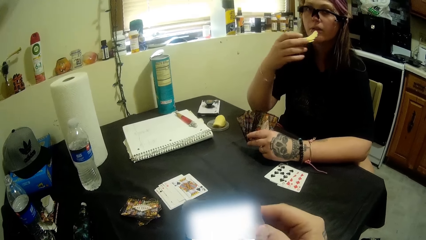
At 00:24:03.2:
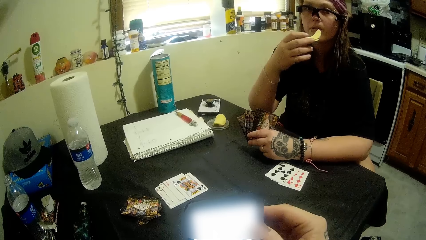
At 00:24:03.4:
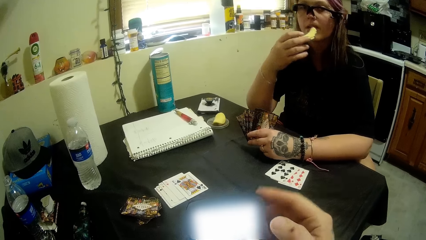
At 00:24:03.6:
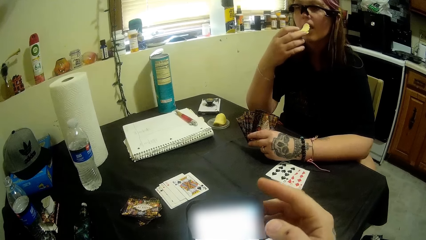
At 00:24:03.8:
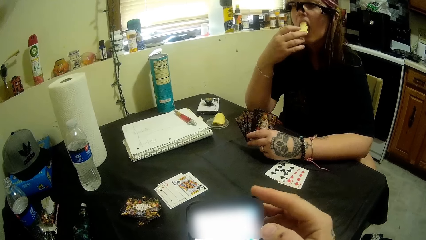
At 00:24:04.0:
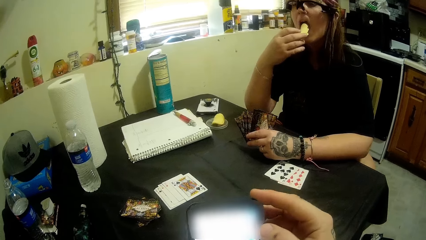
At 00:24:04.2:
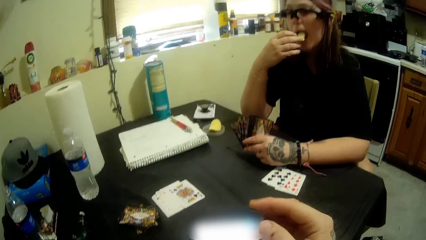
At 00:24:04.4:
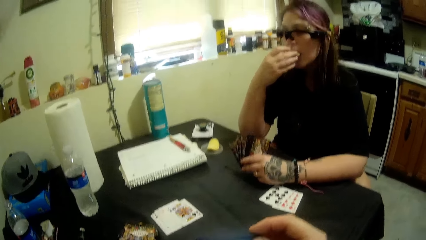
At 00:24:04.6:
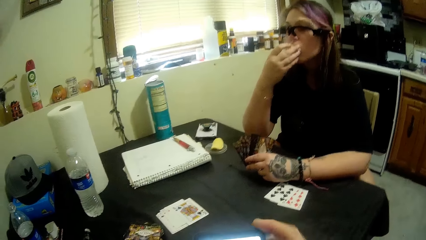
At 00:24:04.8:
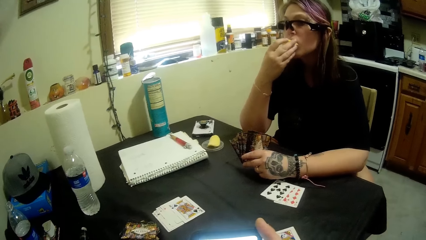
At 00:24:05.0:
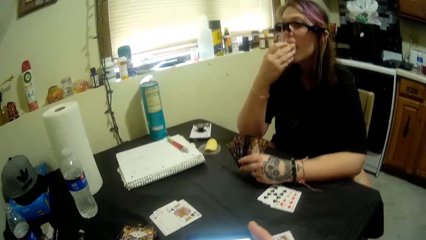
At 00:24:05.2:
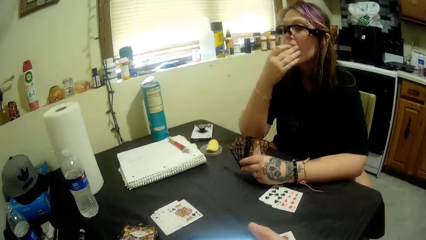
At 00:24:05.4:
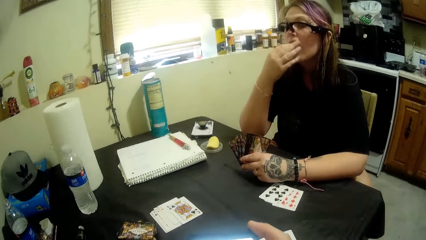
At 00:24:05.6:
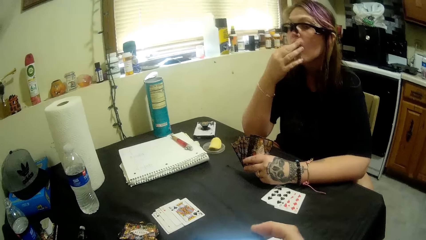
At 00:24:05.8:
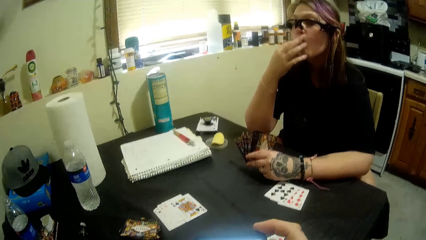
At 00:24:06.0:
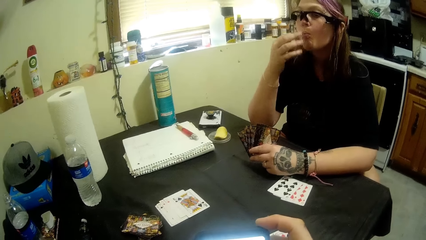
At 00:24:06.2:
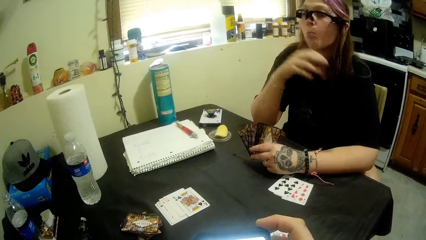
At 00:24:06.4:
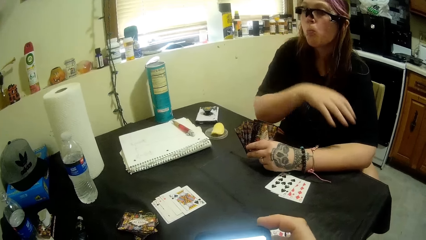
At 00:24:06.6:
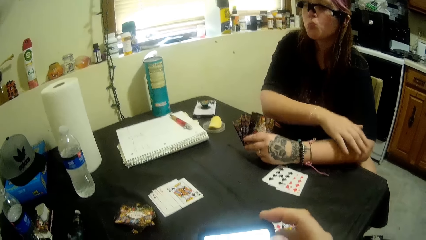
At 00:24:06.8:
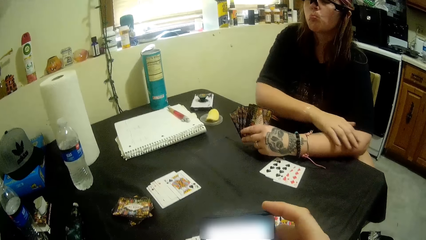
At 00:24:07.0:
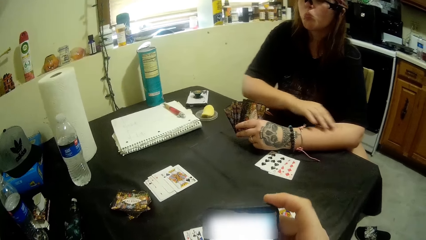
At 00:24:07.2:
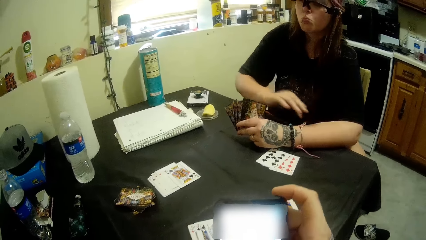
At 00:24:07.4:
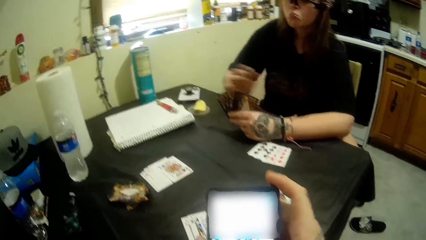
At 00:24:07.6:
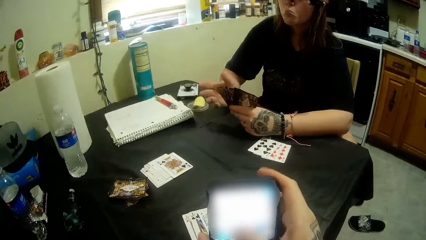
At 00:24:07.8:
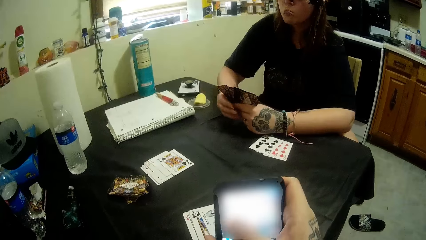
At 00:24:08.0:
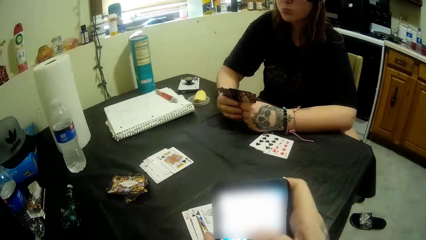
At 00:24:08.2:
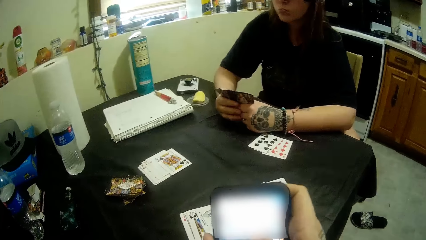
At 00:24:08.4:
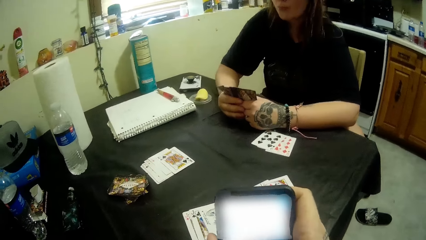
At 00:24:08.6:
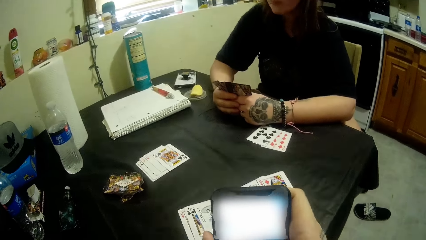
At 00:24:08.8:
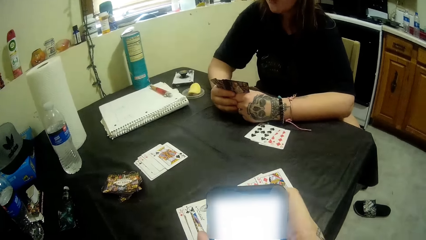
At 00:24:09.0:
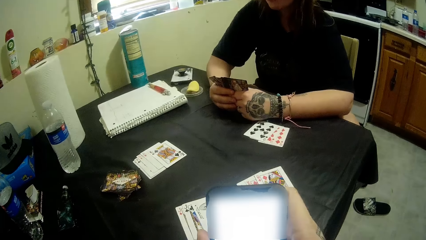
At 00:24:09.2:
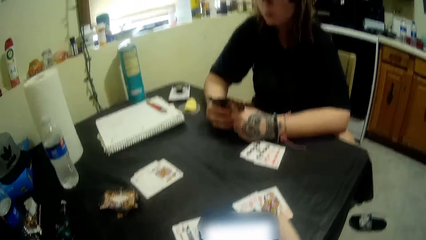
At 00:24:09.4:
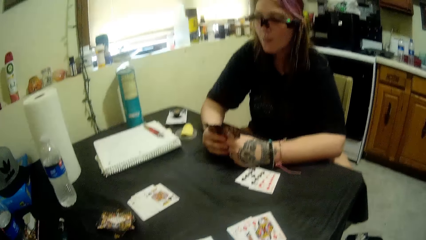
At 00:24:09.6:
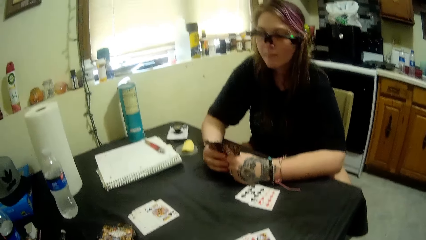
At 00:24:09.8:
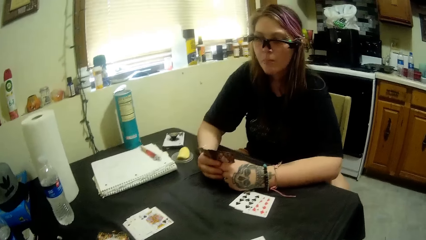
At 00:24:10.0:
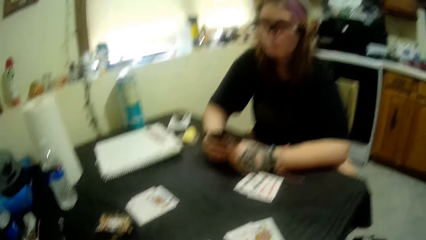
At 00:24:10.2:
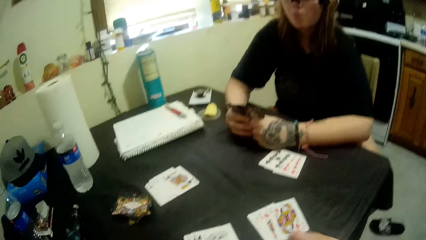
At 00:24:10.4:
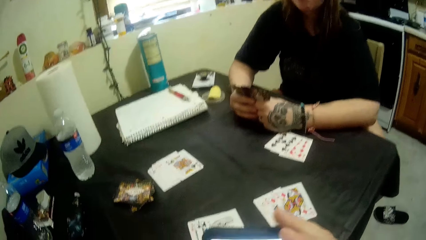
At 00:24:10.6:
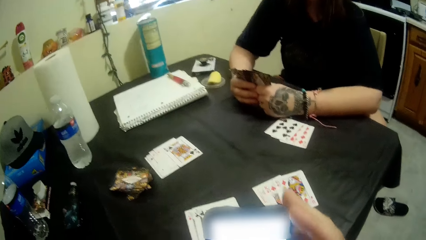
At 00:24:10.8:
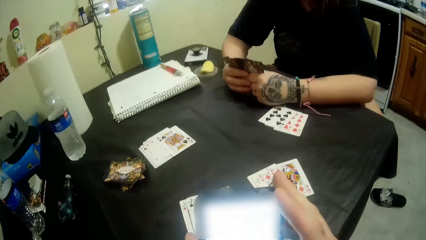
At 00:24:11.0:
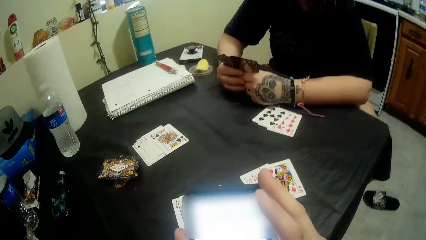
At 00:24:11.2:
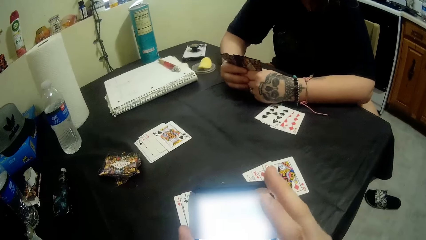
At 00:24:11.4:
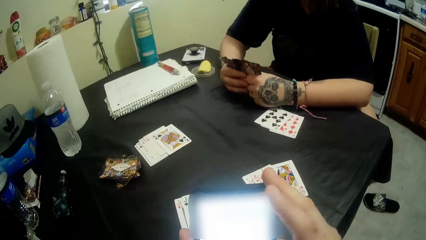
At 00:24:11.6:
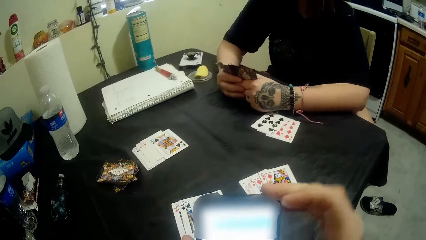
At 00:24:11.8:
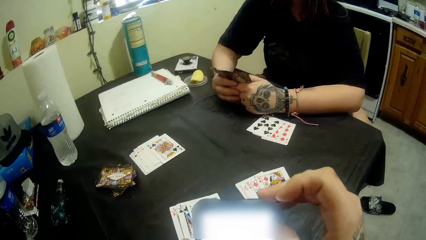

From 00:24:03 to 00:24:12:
The camera wearer rubs her arm.

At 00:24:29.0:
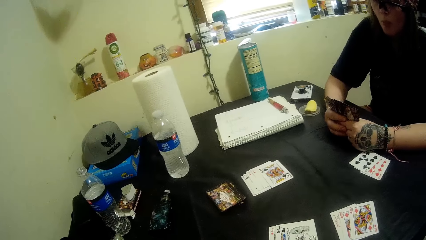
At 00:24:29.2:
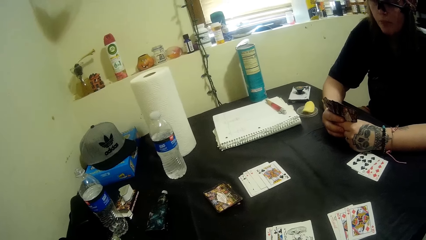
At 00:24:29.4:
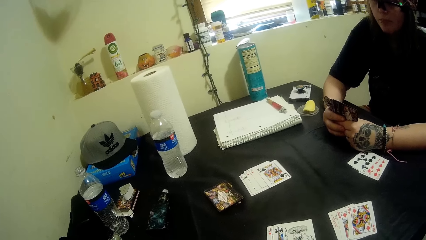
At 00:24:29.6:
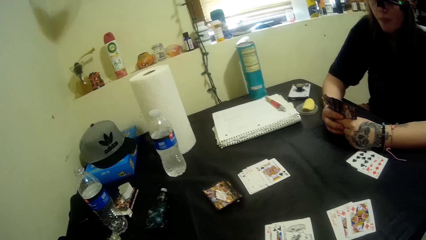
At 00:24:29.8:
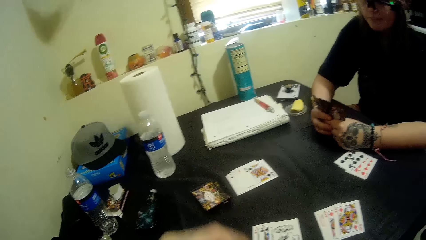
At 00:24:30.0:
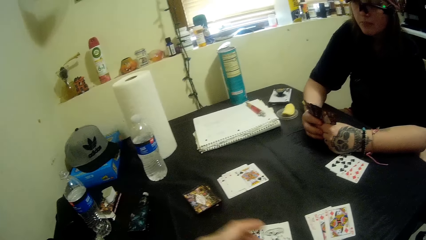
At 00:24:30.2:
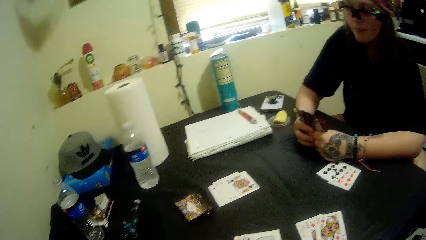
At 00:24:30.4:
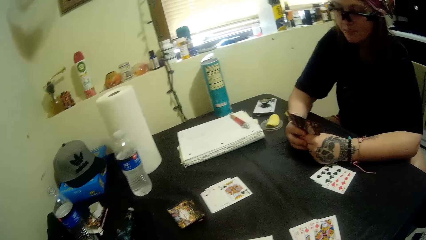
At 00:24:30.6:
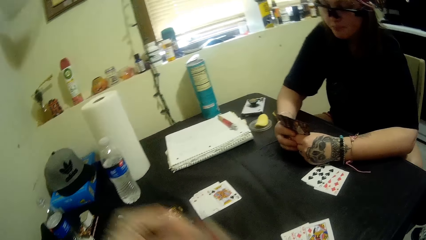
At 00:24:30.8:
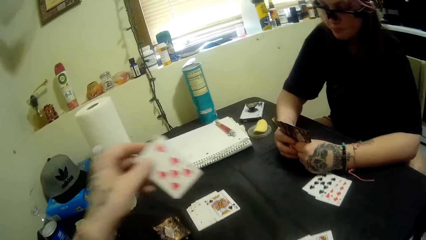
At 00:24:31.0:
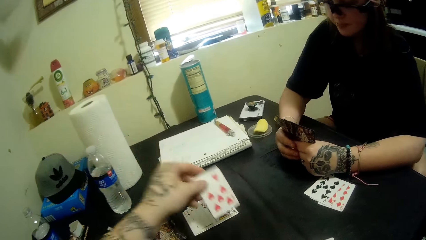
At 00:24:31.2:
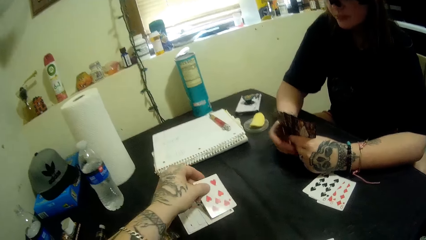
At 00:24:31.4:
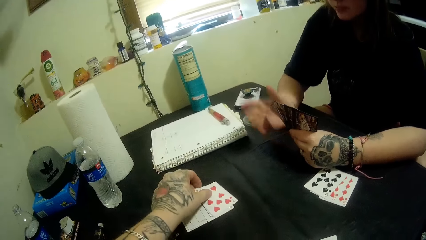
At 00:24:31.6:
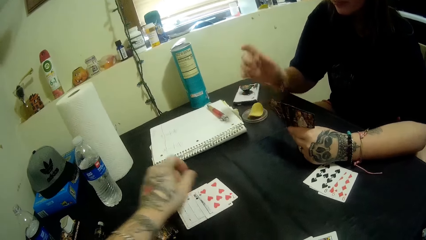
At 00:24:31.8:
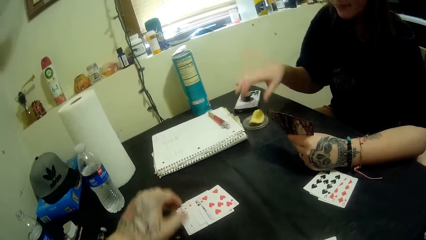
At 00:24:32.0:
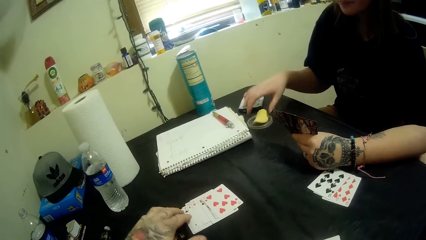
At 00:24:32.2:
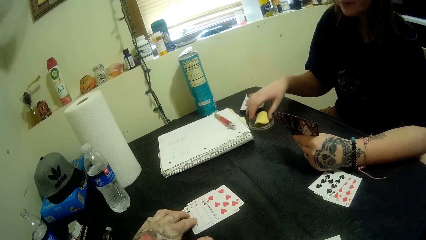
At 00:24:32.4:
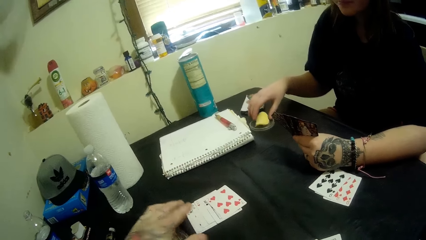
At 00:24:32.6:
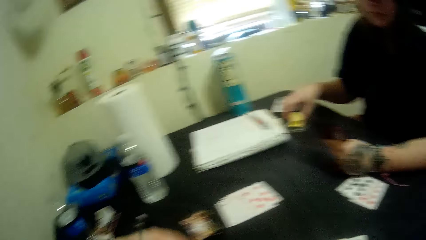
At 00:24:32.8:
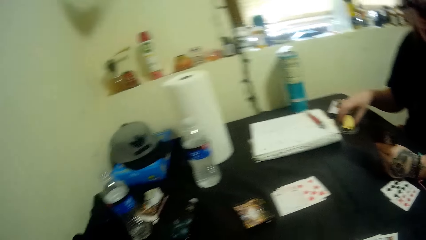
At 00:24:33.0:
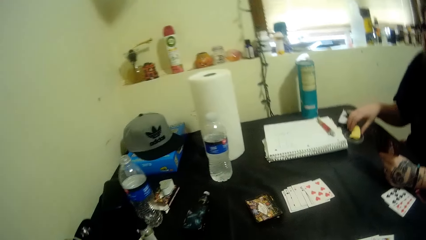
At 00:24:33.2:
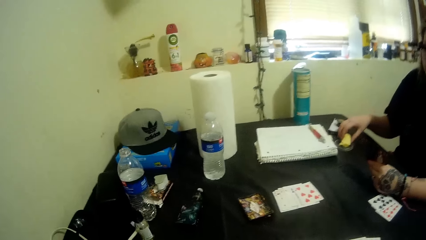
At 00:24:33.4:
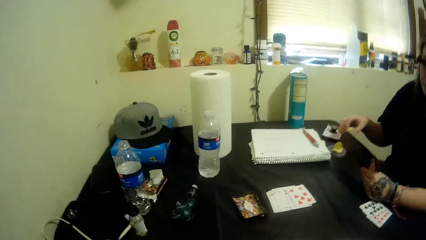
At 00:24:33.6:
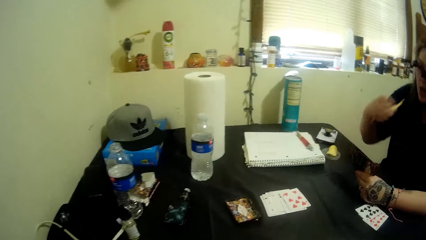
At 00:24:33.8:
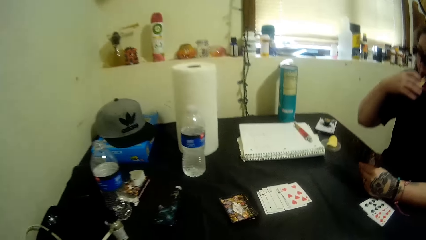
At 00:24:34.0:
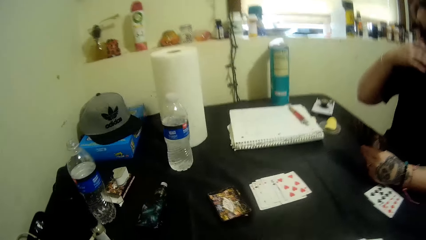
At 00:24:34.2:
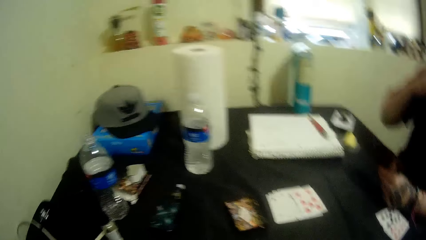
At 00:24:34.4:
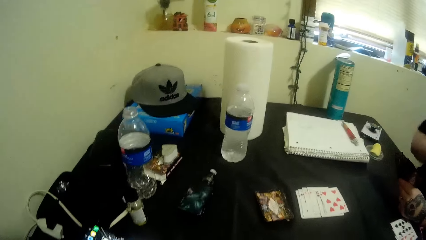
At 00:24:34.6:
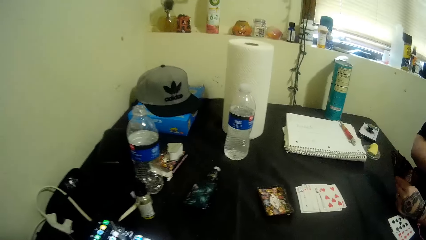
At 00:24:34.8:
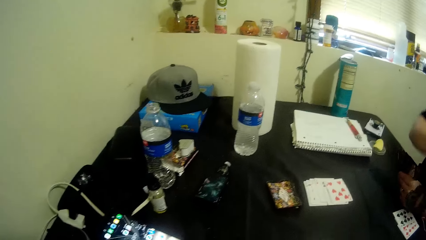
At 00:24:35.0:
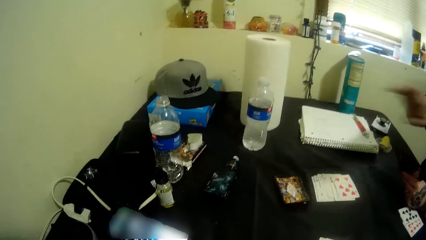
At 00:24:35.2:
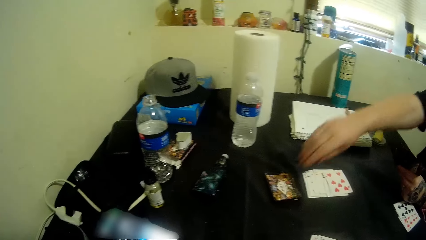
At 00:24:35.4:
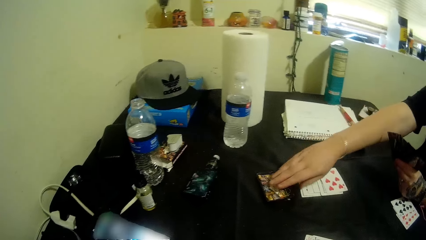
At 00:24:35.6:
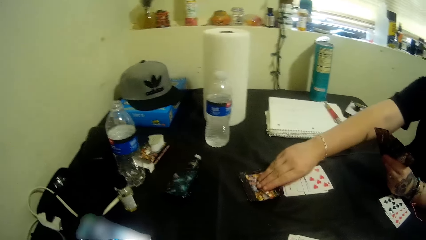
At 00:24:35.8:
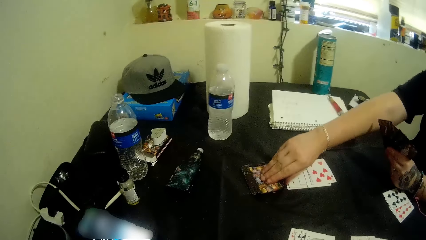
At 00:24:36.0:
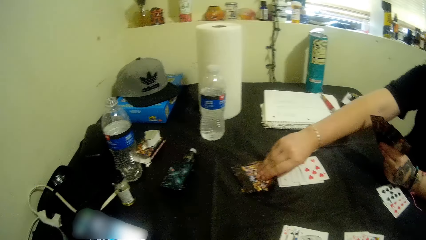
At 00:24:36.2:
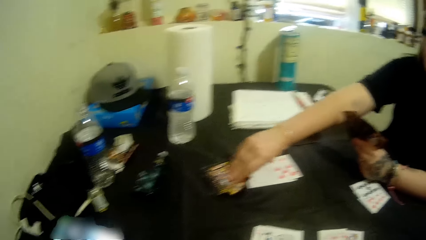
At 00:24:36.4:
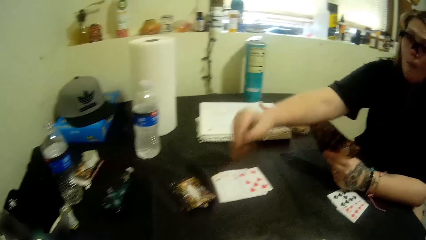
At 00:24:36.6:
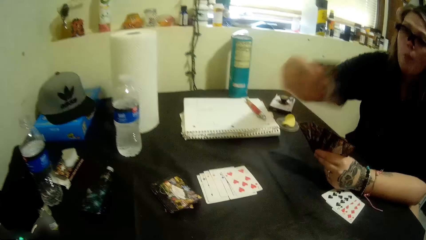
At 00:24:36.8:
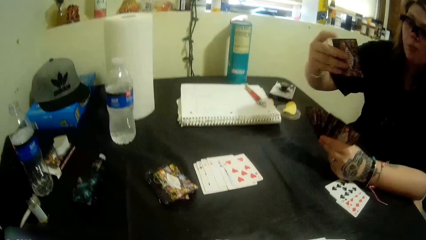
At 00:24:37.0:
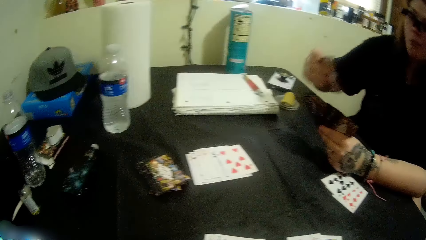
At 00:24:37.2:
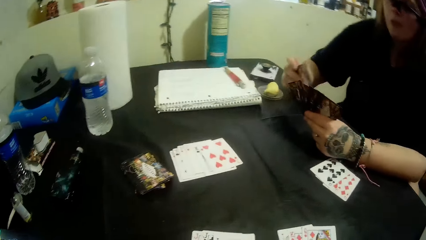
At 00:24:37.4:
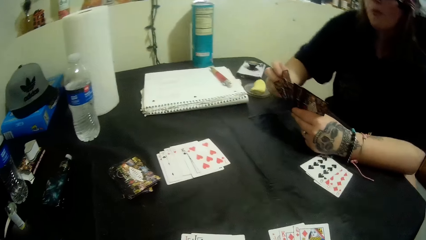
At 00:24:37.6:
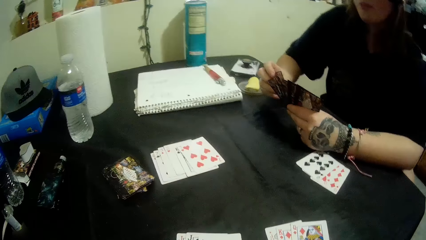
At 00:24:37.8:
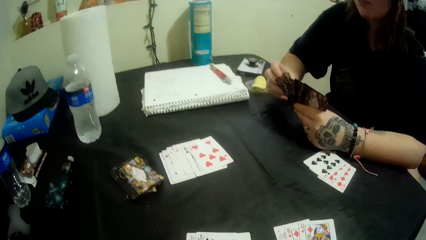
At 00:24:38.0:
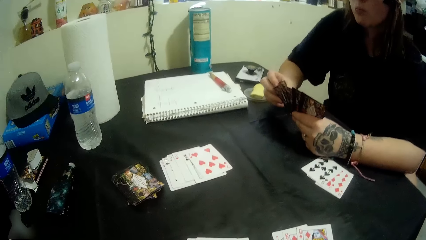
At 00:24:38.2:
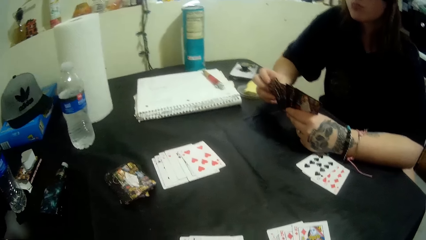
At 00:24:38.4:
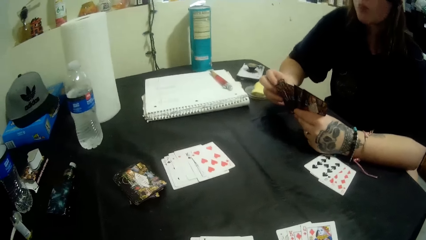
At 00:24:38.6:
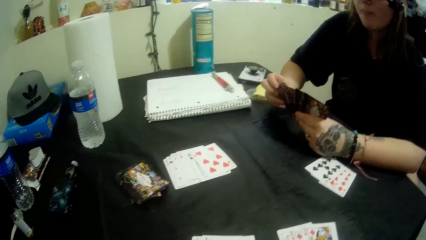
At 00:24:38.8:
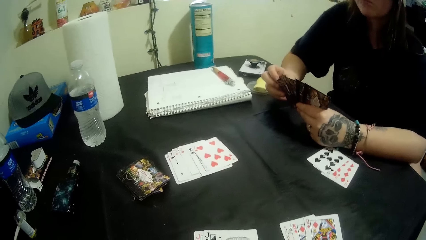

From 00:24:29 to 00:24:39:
A man plays cards. The camera wearer plays a card. They eat the potato crisp. The man picks a card from the stacked cards on the table. The camera wearer picks a card.
